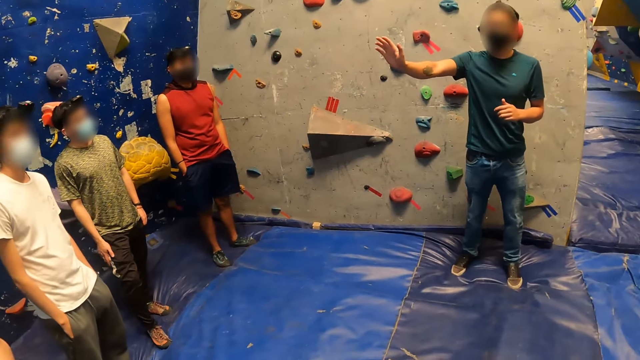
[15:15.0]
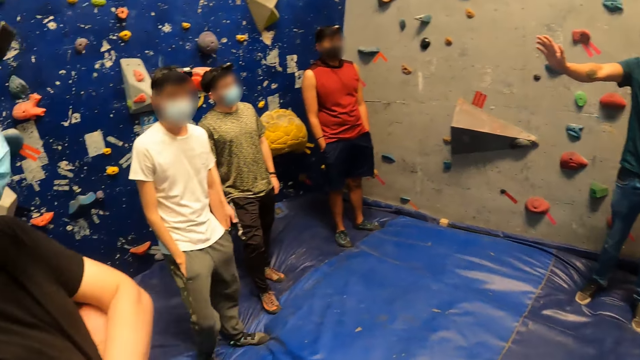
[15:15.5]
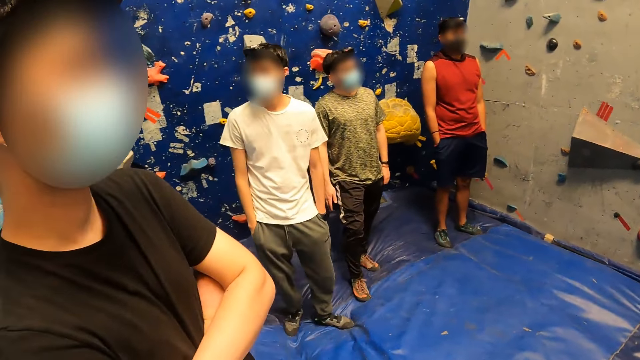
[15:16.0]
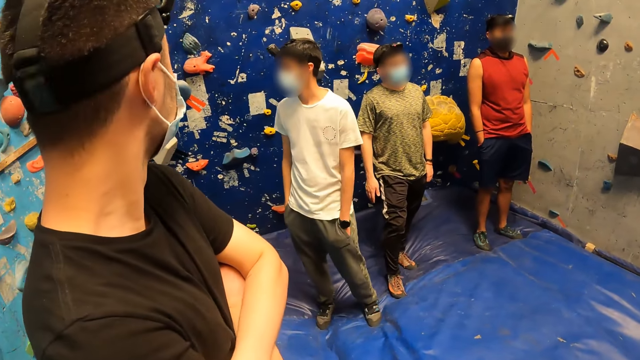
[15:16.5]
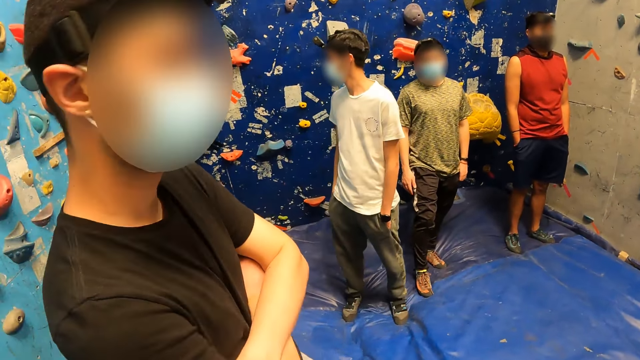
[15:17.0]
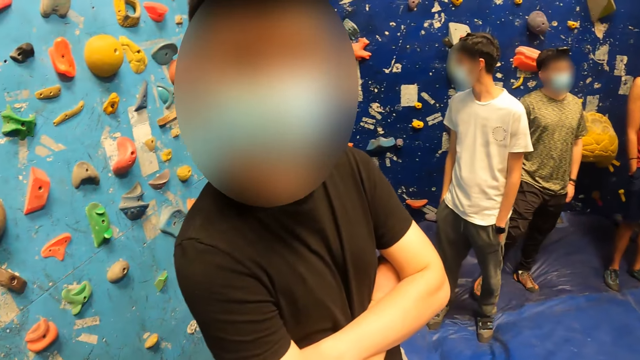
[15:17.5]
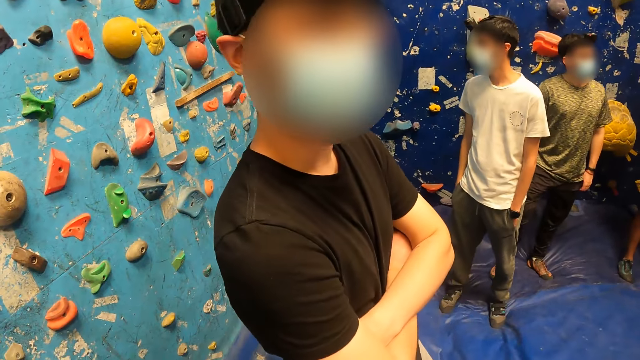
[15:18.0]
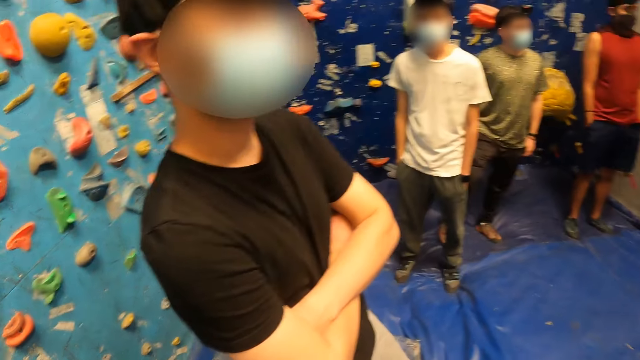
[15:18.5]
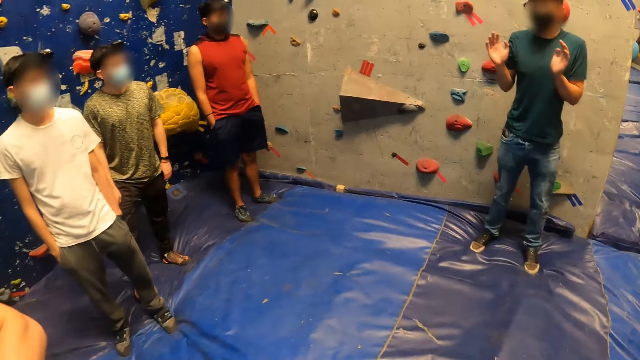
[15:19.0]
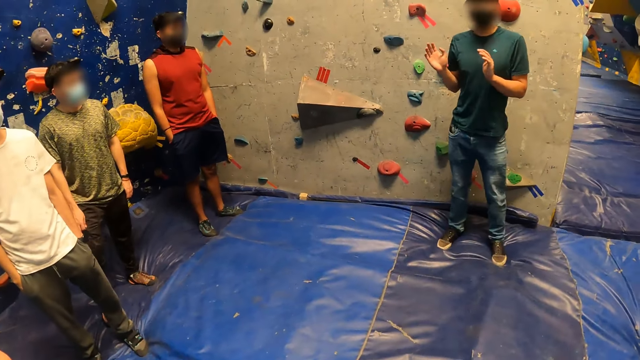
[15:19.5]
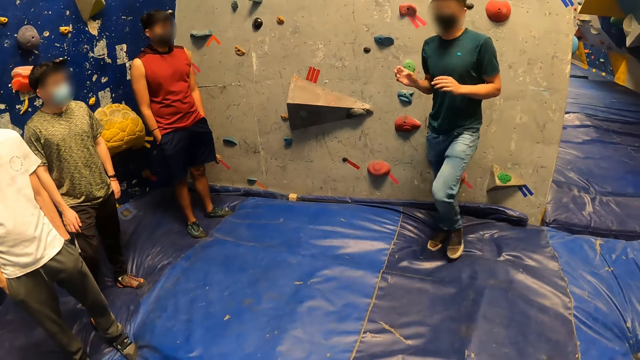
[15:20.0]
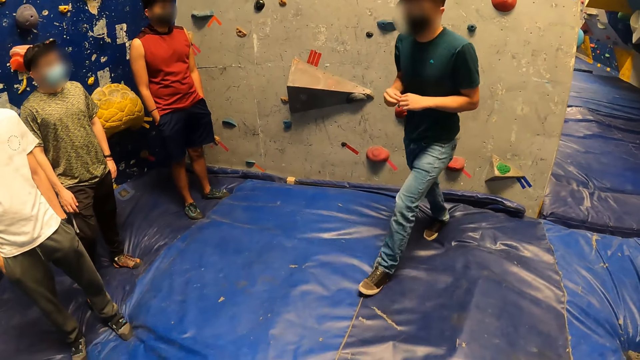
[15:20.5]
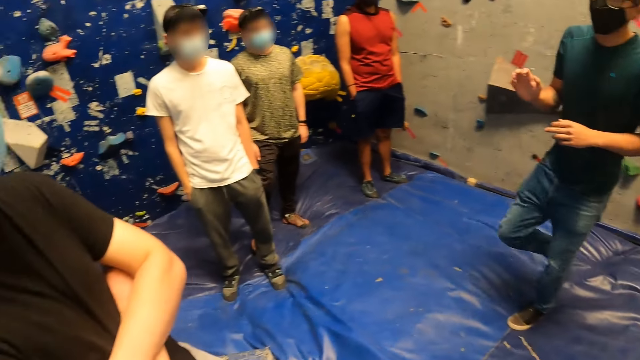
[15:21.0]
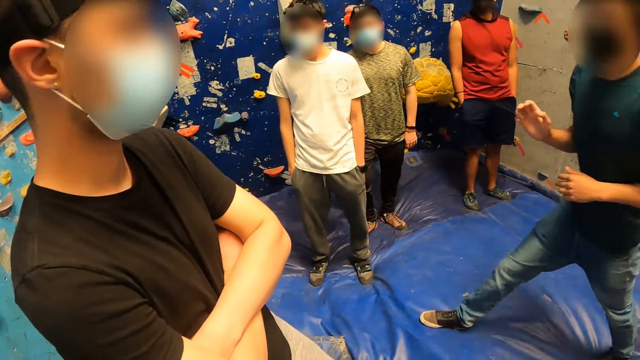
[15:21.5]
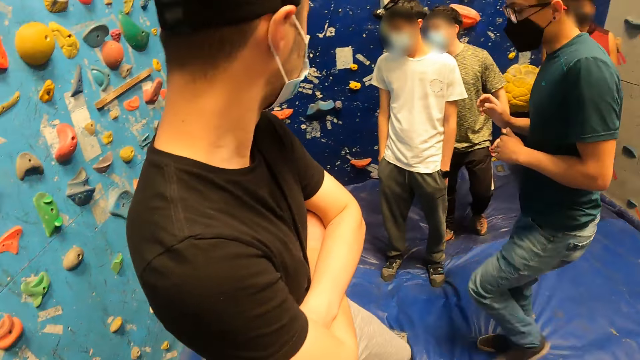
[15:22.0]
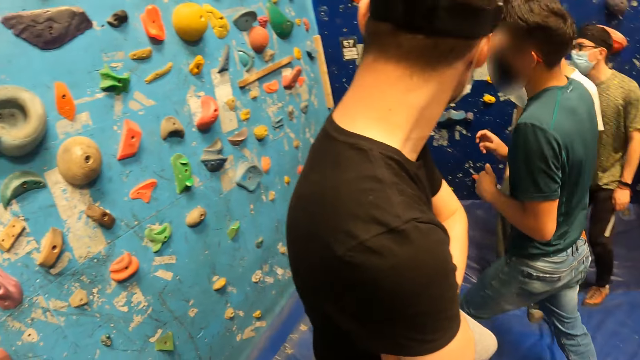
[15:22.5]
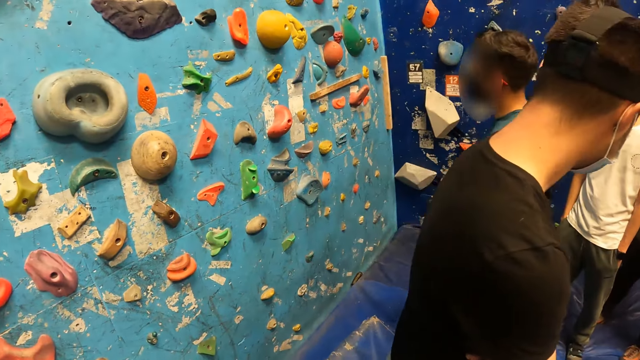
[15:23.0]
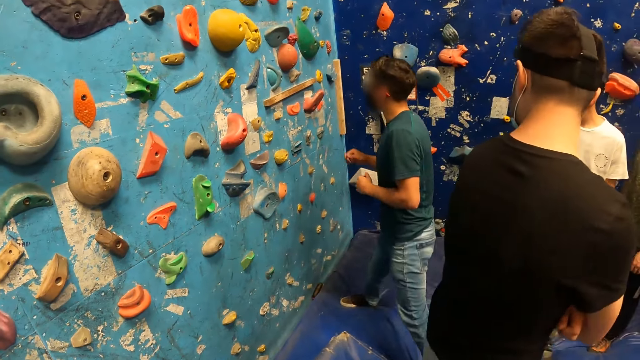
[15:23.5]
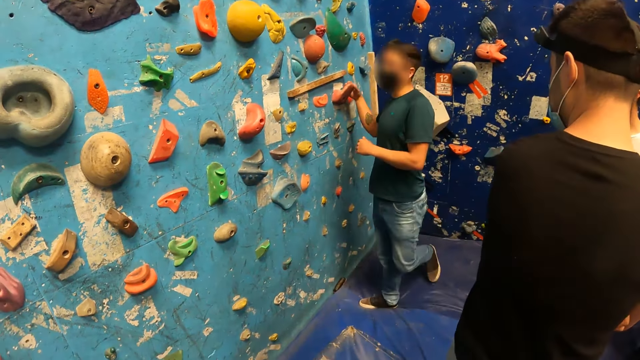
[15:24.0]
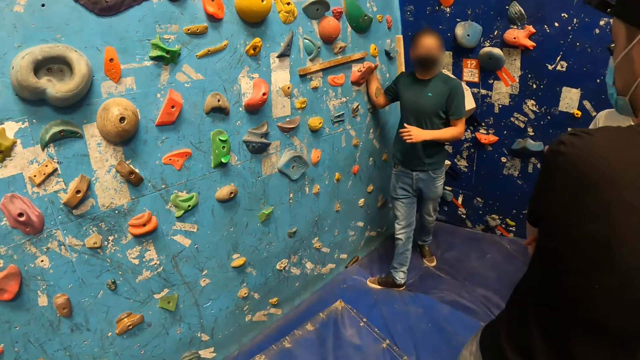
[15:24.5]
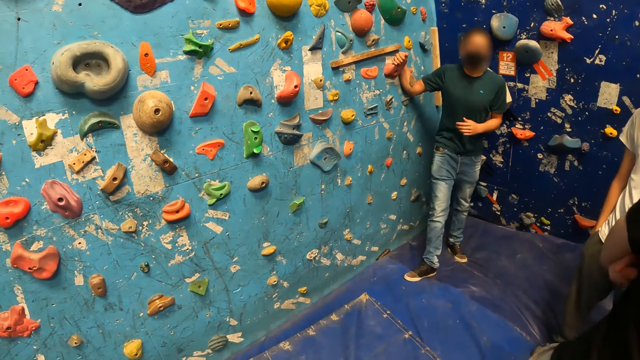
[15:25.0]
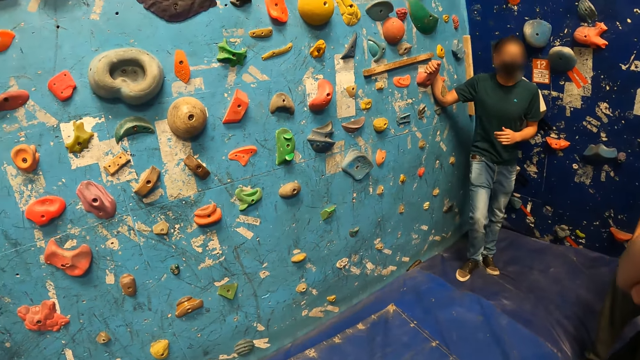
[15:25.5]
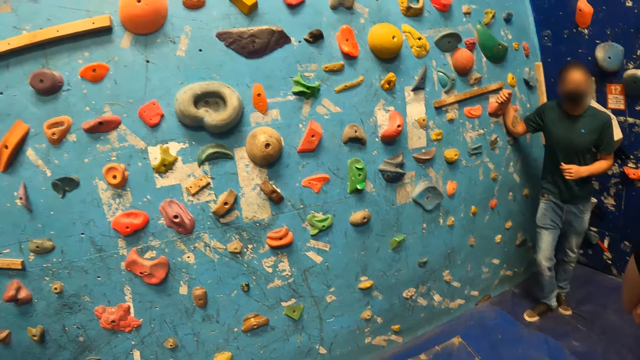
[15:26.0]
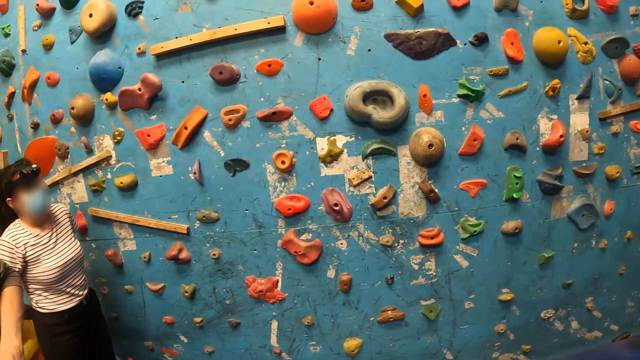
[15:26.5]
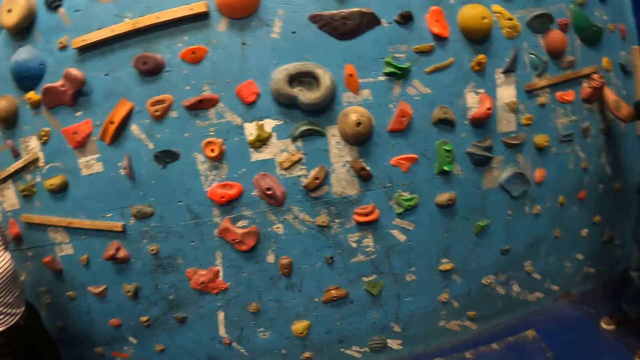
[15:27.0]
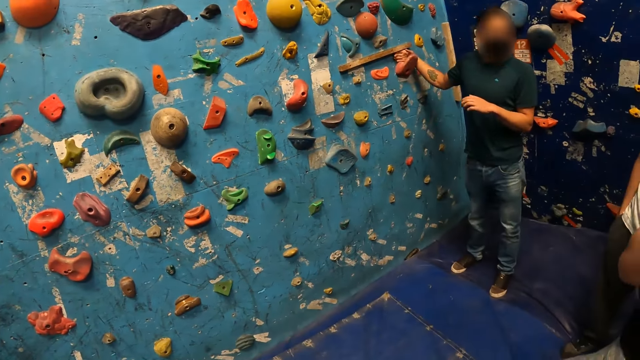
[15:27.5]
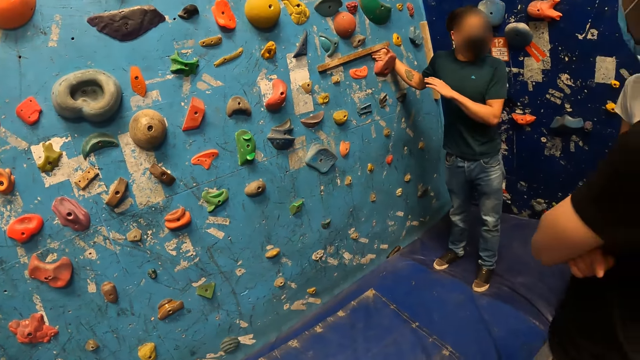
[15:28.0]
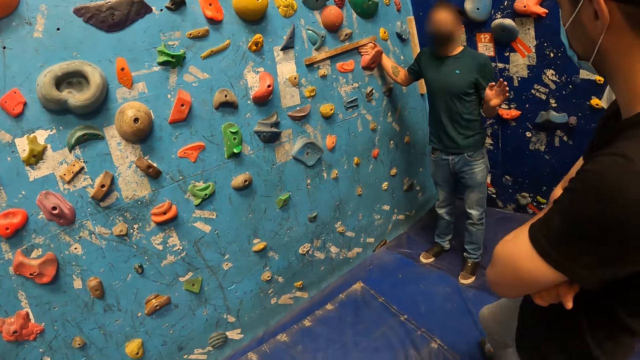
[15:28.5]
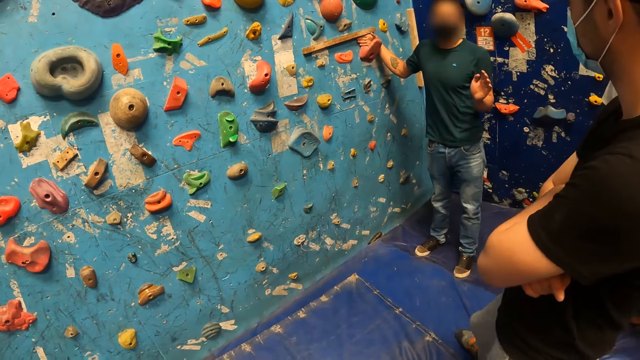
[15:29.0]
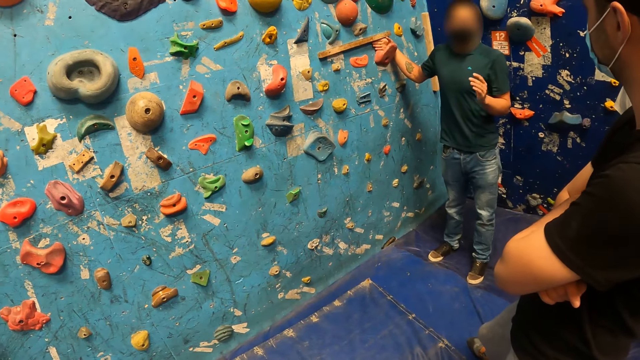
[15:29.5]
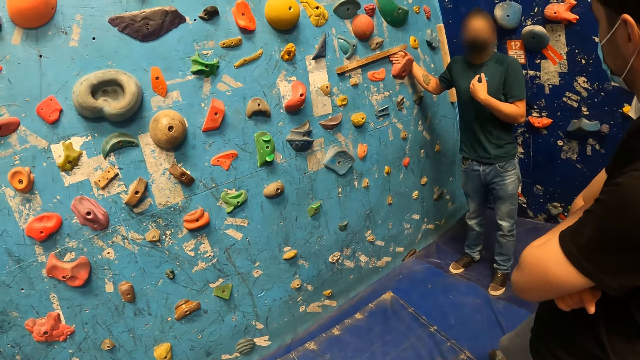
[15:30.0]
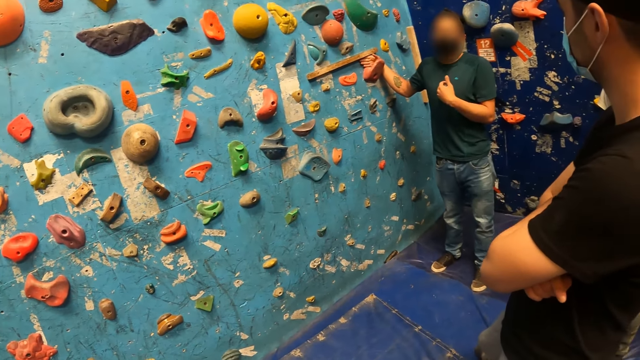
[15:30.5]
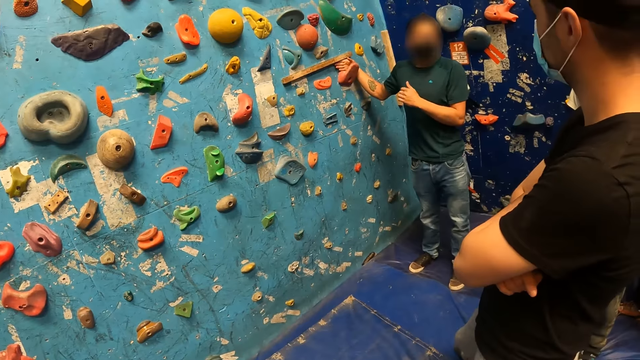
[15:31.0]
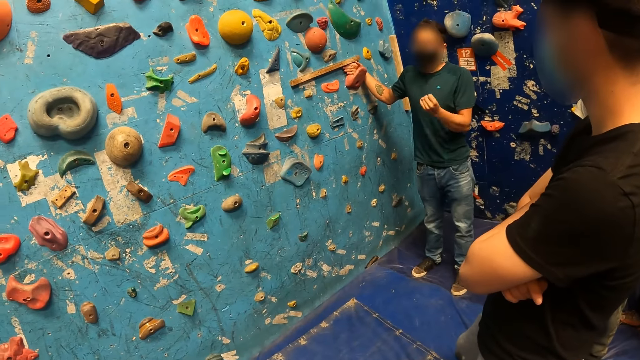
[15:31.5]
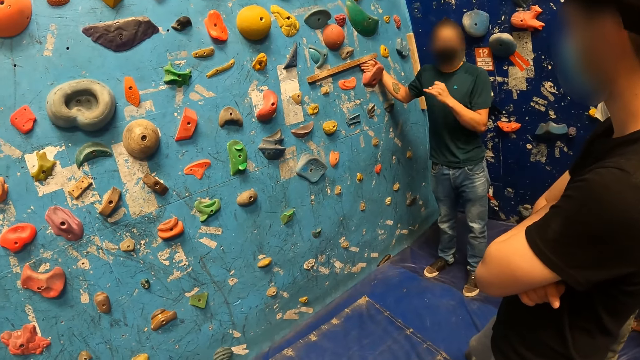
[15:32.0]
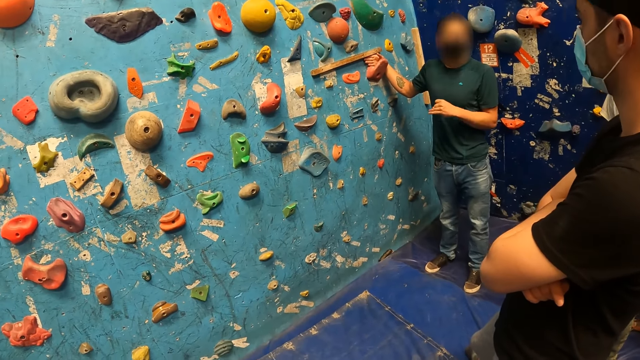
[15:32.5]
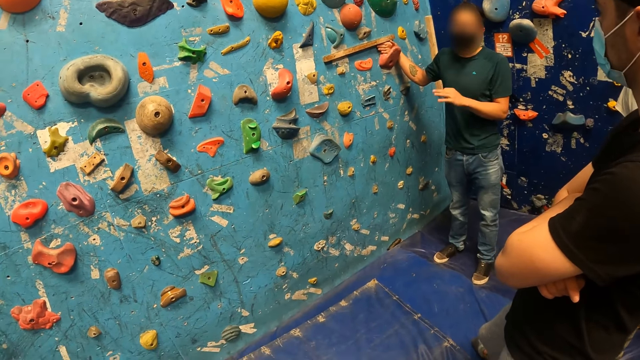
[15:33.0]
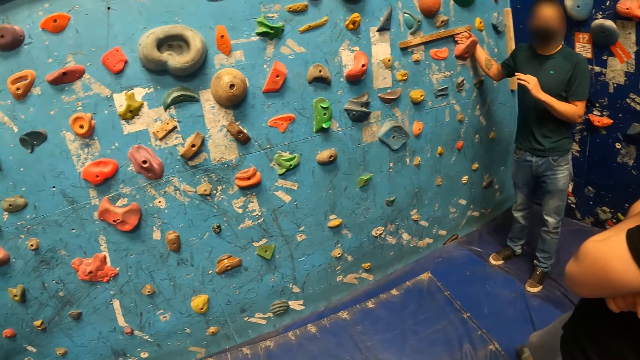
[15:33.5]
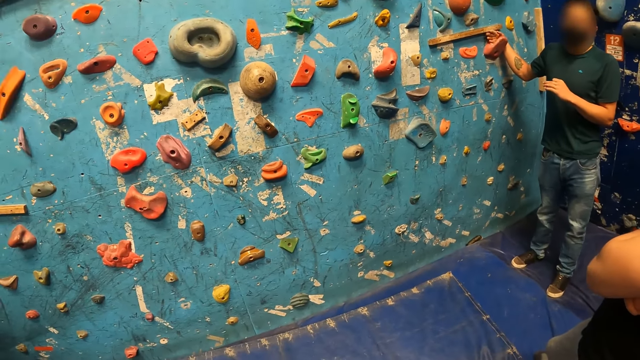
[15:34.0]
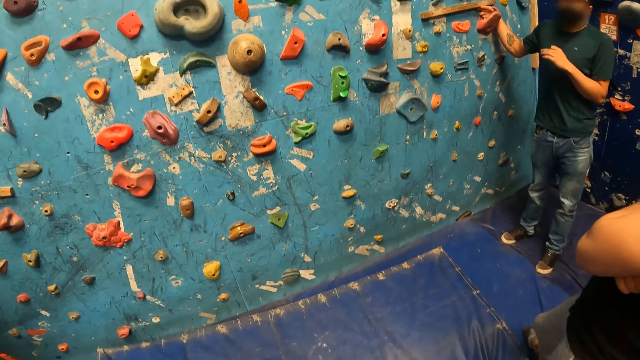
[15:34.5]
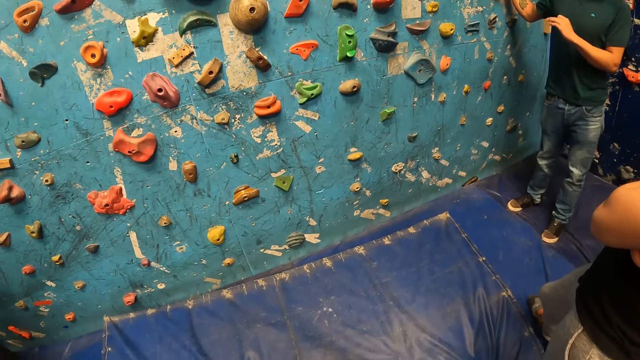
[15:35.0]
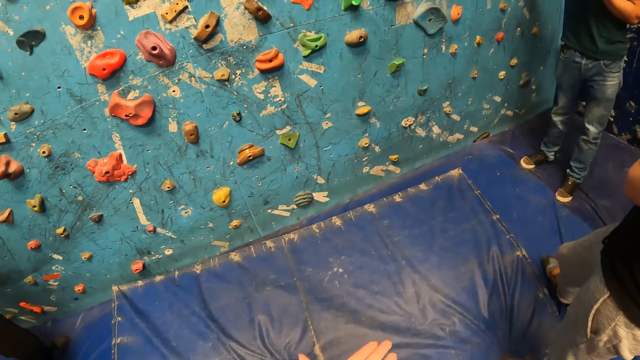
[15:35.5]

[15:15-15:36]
A male looks around the climbing area. The camera wearer looks around the climbing area. The male looks around the climbing area. The camera wearer looks around the climbing area. The male walks around the blue surface and grabs a rock on the wall with his right hand. The camera wearer looks at the climbing wall. The male moves towards the climbing wall. The camera wearer looks around the climbing wall.
